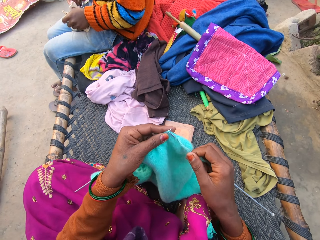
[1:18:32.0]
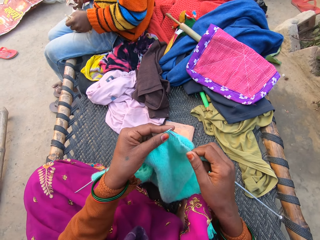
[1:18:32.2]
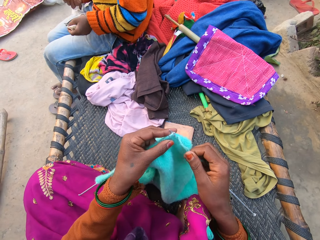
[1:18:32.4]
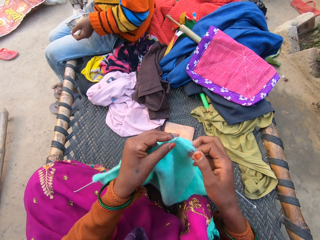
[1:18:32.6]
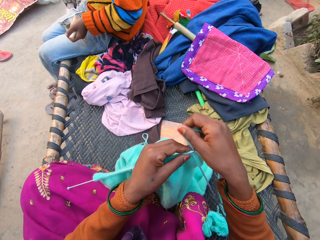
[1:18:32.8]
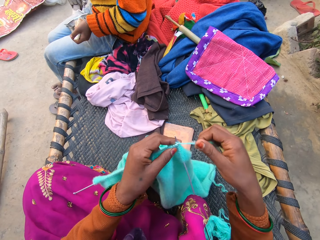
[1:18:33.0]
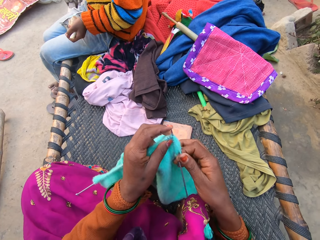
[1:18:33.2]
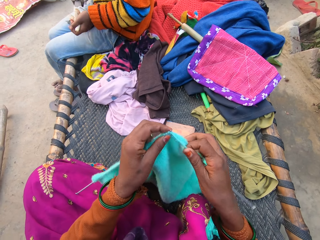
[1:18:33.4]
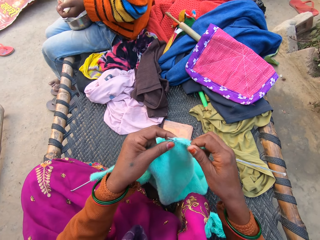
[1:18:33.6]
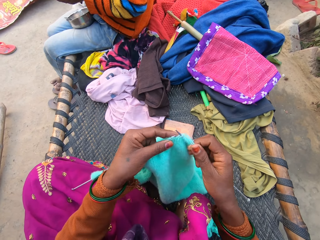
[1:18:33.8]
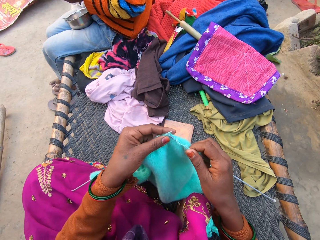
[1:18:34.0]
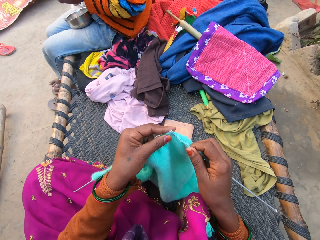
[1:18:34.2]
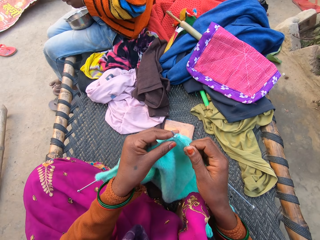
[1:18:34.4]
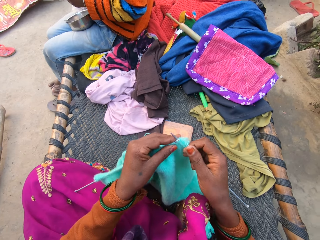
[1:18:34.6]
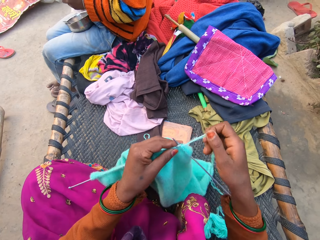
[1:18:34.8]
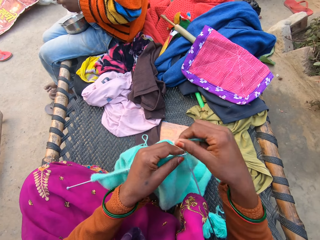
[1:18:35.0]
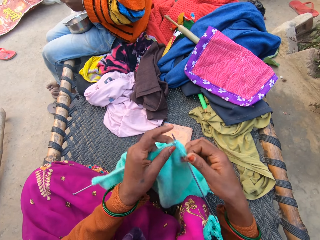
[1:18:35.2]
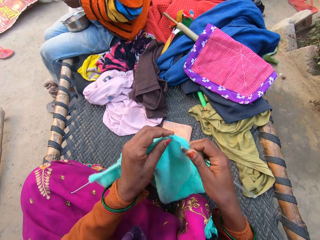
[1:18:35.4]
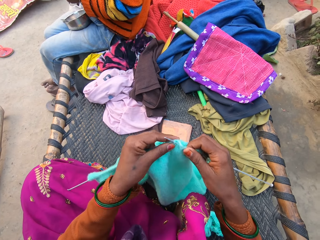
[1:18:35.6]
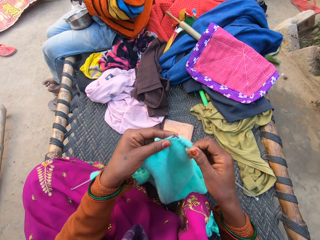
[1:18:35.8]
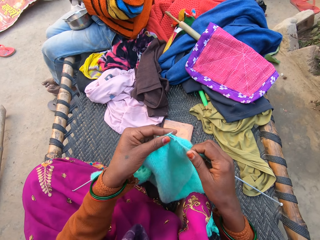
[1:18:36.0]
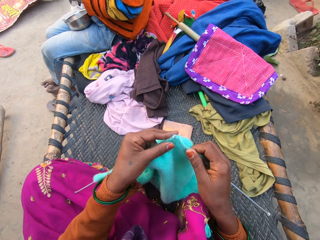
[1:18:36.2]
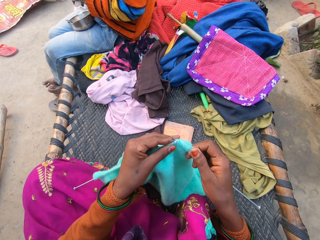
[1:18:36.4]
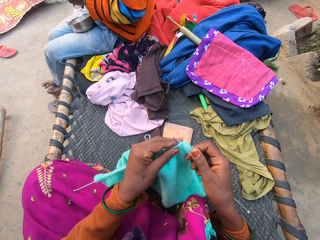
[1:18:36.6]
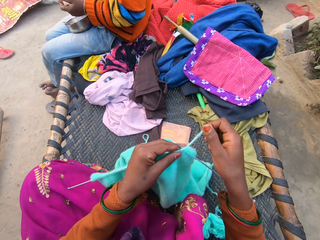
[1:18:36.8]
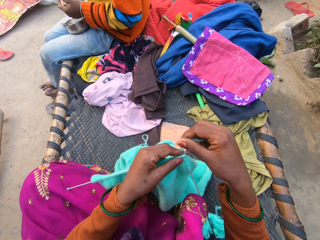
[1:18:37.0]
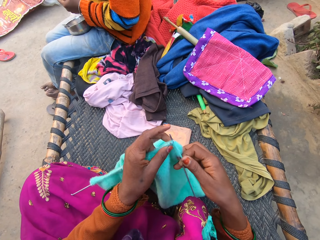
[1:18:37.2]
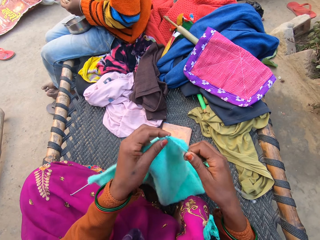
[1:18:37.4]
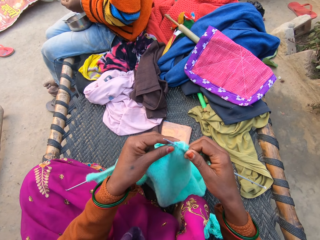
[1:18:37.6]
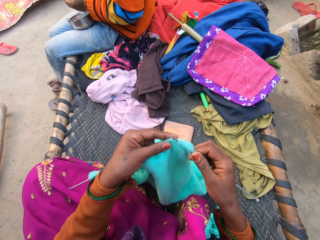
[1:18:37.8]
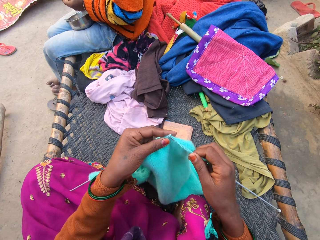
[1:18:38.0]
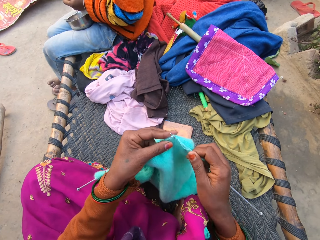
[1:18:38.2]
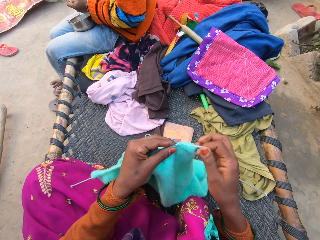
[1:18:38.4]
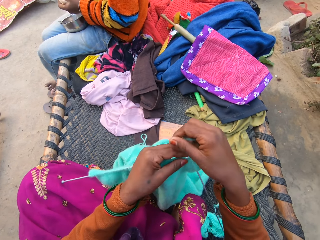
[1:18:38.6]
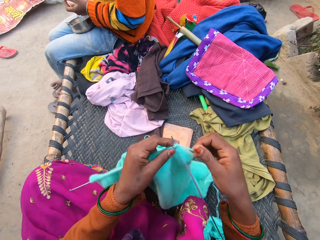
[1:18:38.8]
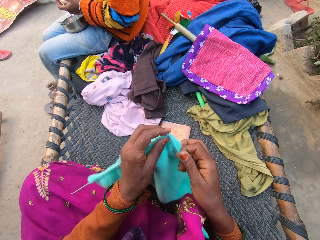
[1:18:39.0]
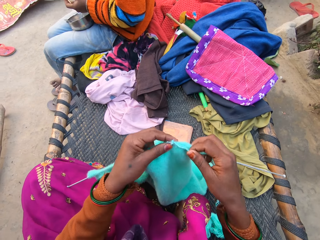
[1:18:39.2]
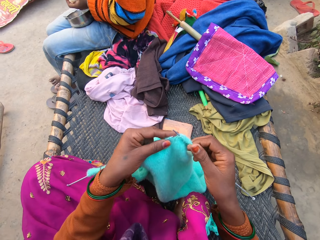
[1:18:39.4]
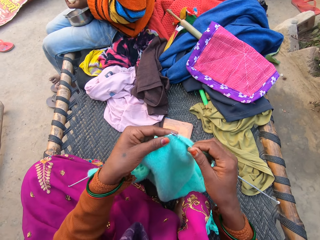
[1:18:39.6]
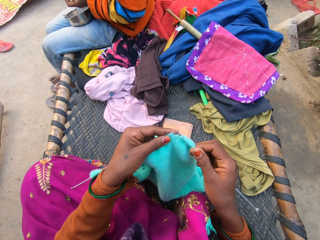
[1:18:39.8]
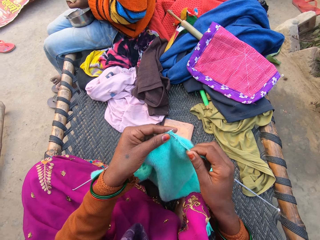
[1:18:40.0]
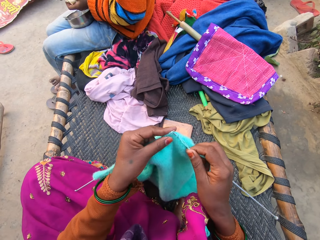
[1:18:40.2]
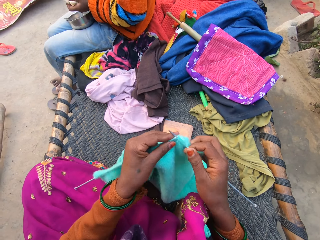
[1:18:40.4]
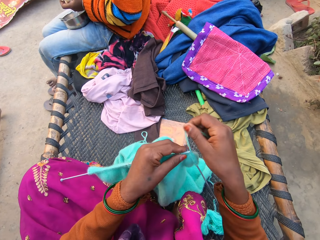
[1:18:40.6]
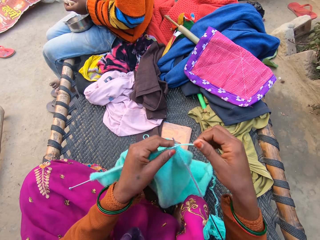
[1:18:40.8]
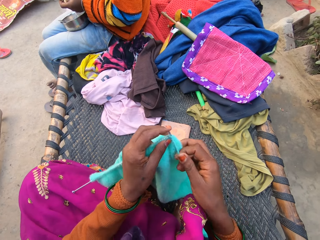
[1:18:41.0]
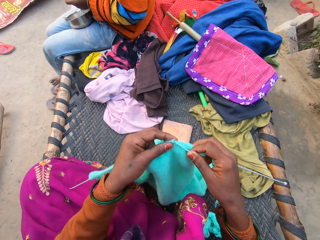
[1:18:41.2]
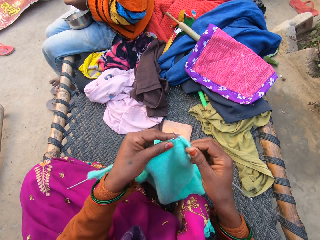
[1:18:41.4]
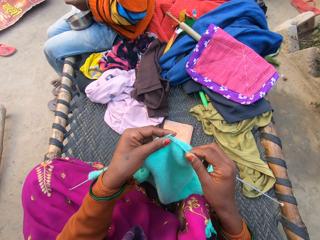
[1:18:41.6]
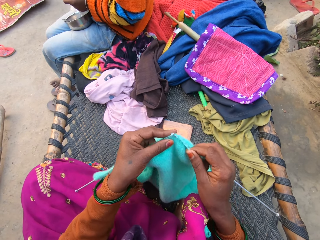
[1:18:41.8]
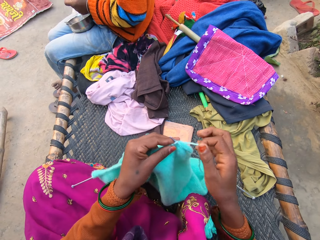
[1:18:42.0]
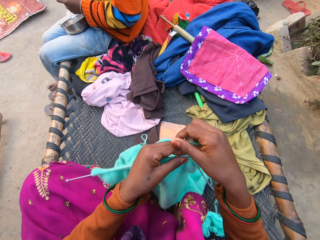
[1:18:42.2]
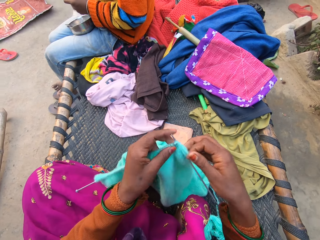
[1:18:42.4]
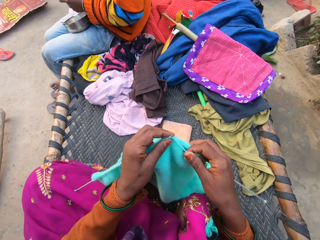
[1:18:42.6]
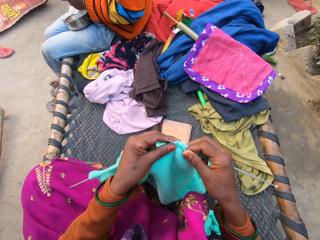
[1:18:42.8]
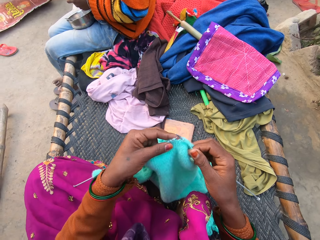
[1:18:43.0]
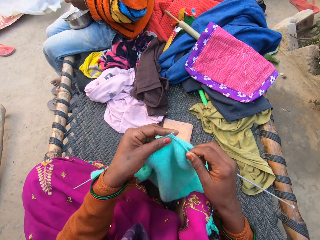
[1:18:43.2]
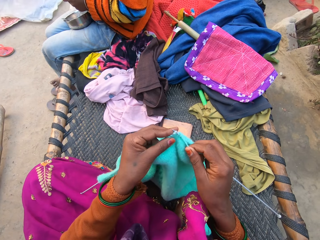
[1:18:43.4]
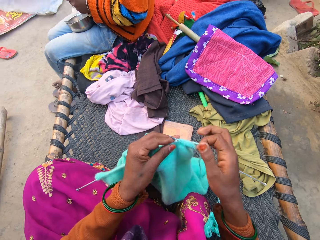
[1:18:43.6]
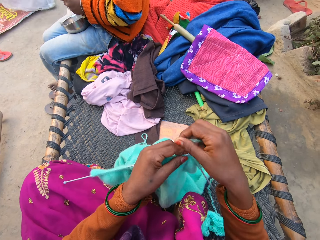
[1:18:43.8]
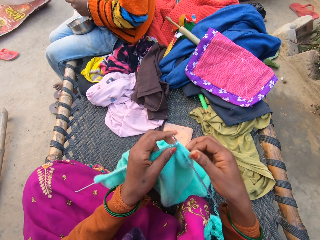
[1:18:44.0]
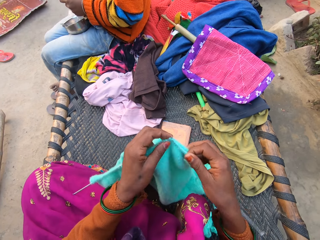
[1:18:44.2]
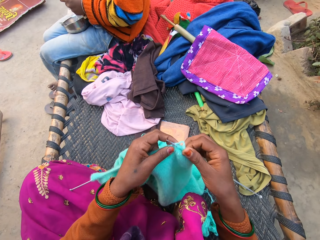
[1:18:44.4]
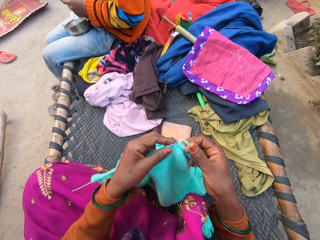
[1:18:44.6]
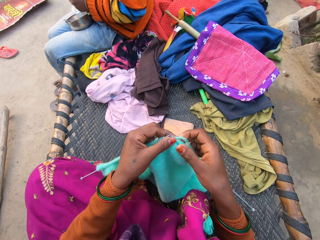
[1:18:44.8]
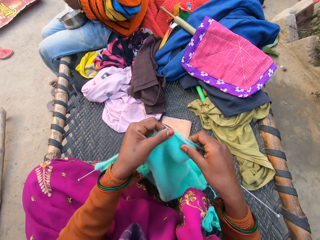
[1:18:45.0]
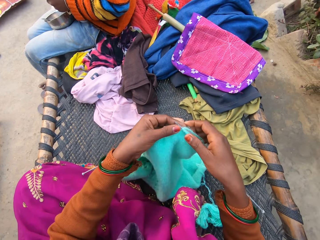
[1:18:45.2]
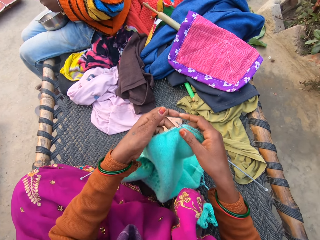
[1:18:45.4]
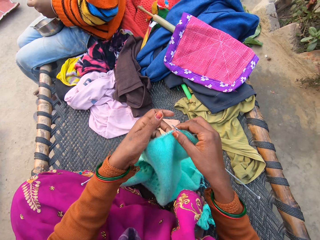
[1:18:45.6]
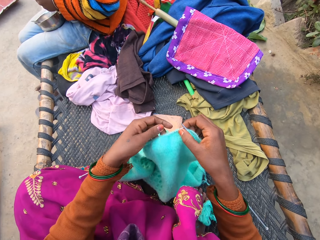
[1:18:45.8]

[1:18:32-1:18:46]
A man lifts a roti with a hand. The camera wearer knits with knitting needles and coils knitting thread on a knitting needle. They knit with the knitting needles and coil the knitting thread on the knitting needle. They knit with the knitting needles and coil the knitting thread on the knitting needle. They knit with the knitting needles and coil the knitting thread on the knitting needle. They knit with the knitting needles and coil the knitting thread on the knitting needle. They knit with the knitting needles and coil the knitting thread on the knitting needle. They knit with the knitting needles and coil the knitting thread on the knitting needle.

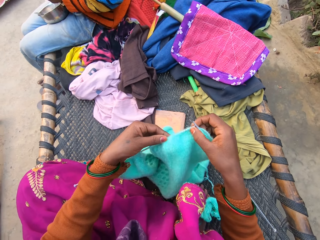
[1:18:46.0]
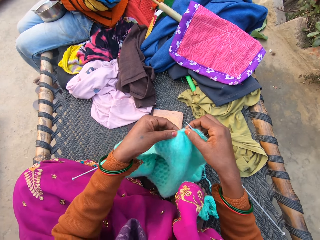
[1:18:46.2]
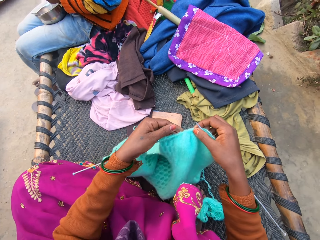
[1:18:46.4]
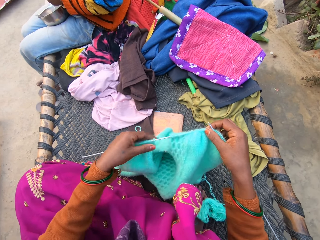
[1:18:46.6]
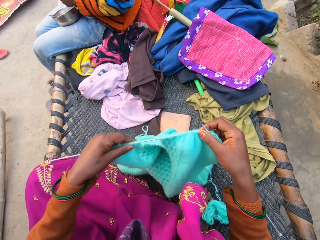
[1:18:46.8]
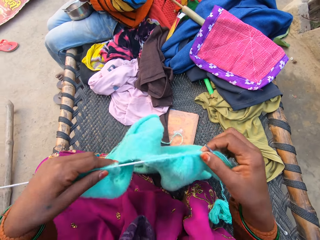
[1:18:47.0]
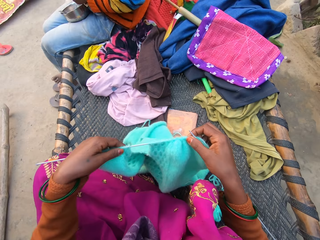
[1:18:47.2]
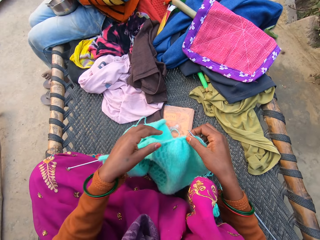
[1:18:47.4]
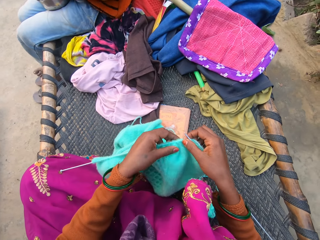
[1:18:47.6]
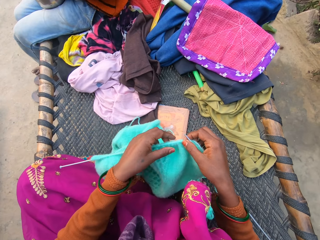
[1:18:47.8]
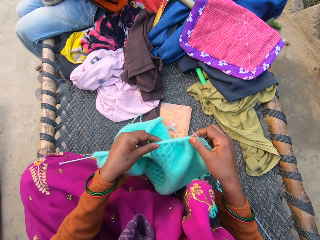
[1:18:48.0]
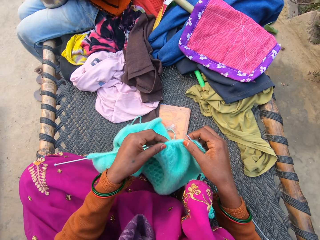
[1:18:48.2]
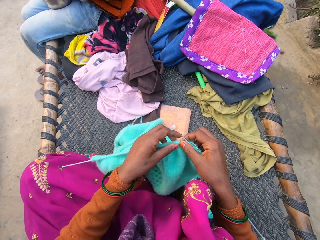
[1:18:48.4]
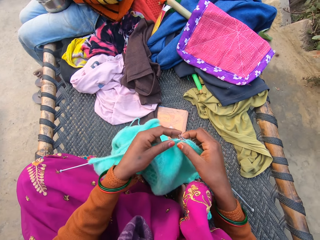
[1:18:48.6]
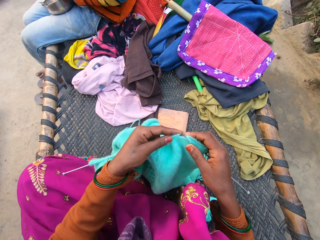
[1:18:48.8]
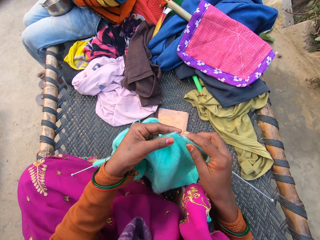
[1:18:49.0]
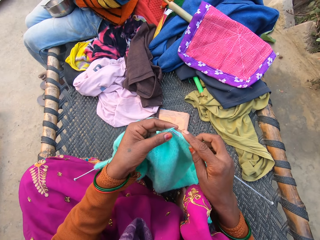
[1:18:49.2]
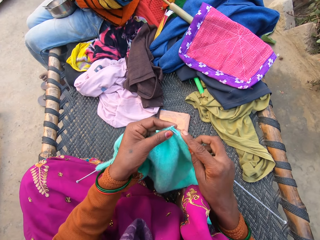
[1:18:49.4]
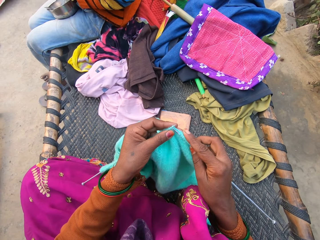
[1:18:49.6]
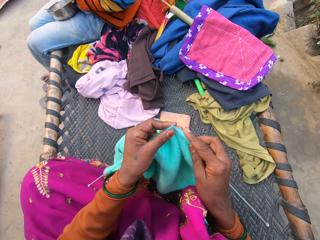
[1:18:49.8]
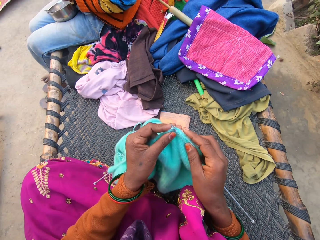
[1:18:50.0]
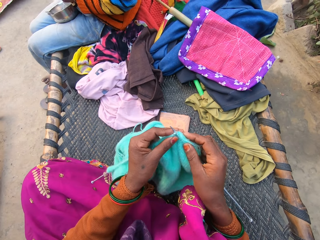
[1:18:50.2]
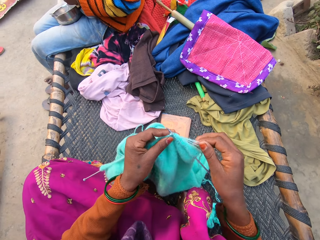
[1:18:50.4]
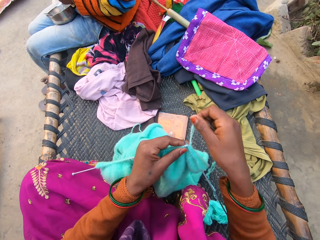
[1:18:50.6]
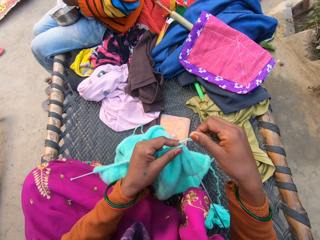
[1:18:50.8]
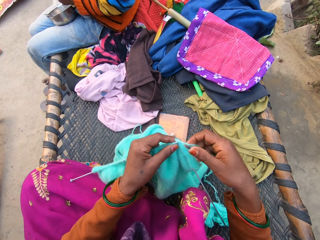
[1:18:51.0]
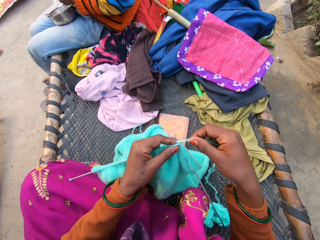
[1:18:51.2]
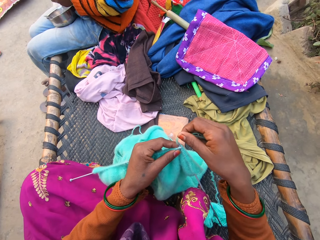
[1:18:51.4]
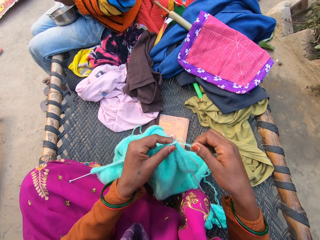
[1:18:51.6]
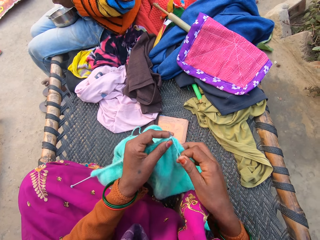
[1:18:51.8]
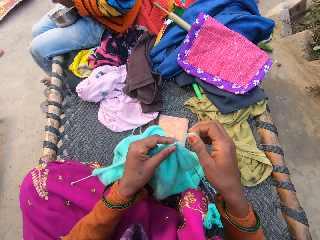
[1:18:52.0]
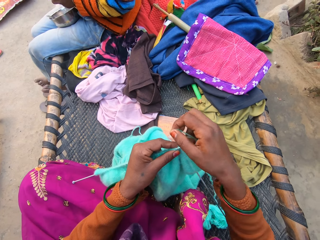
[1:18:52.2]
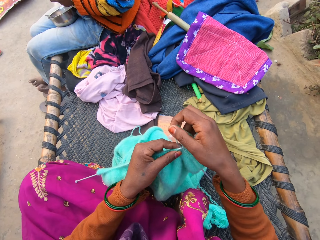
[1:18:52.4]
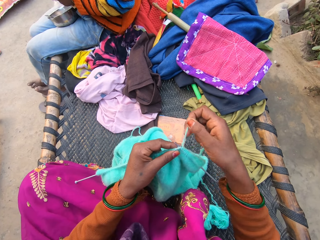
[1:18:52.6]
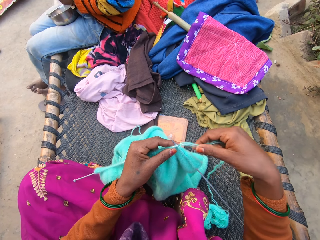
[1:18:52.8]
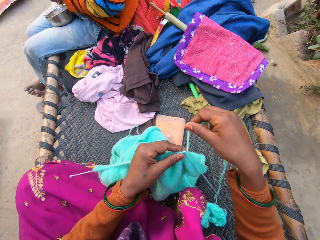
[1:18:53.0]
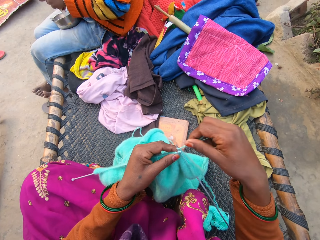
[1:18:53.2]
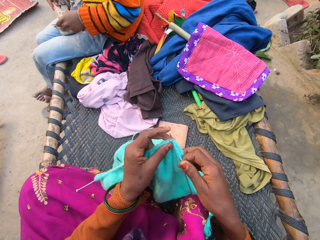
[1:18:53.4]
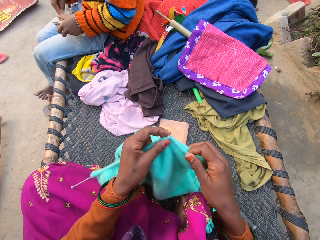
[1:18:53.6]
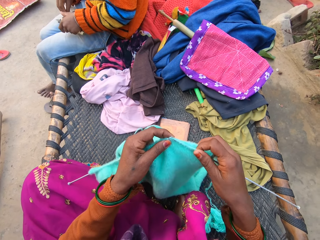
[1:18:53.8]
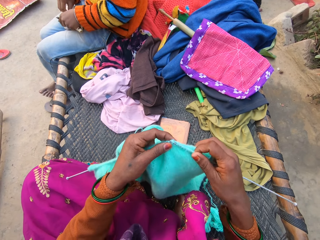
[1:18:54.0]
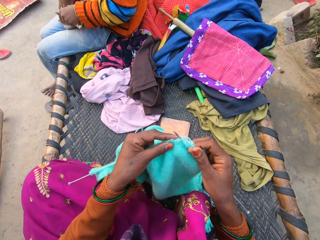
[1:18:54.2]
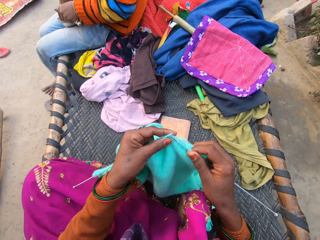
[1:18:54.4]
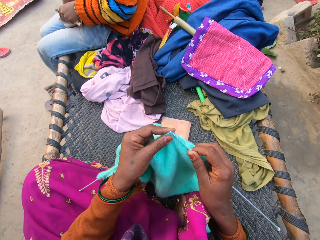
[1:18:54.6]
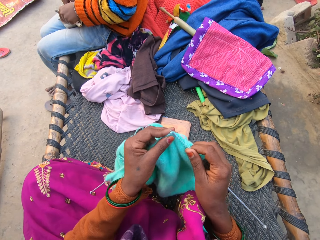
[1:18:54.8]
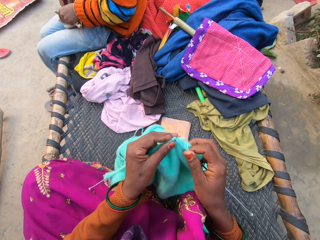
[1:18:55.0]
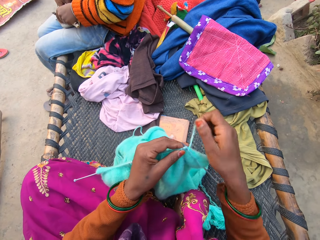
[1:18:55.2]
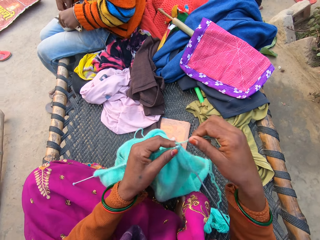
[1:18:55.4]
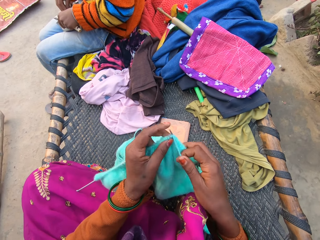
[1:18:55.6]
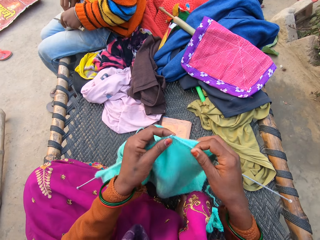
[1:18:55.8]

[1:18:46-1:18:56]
The camera wearer moves a fabric on a knitting needle with a hand. They knit with knitting needles and coil knitting thread on the knitting needle. A man holds a bowl with a hand. The camera wearer knits with the knitting needles and coils the knitting thread on the knitting needle. The man dips a roti in the bowl with a hand.
